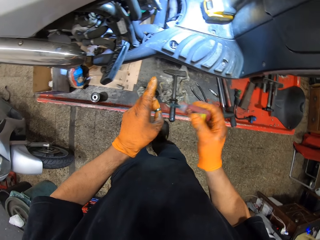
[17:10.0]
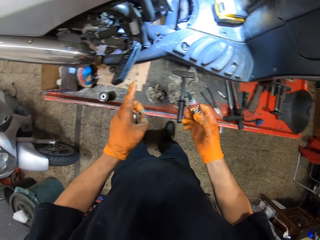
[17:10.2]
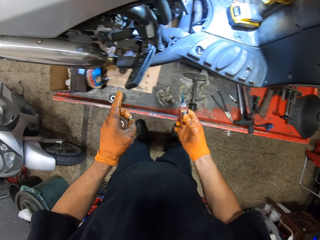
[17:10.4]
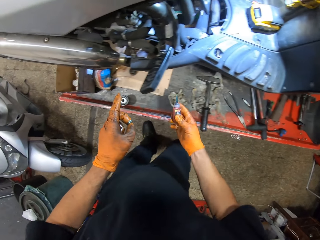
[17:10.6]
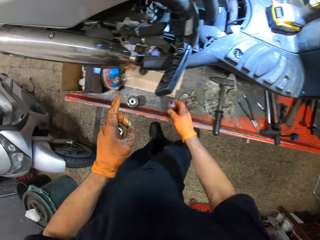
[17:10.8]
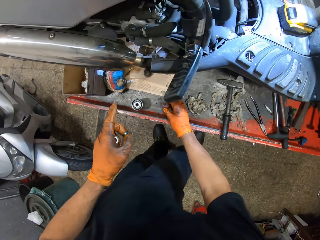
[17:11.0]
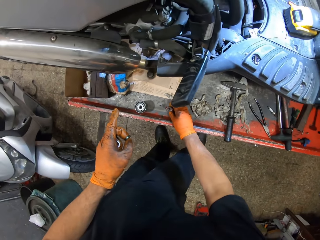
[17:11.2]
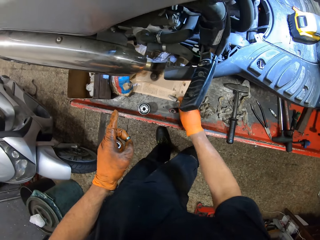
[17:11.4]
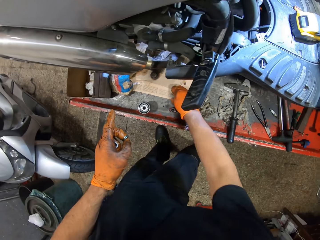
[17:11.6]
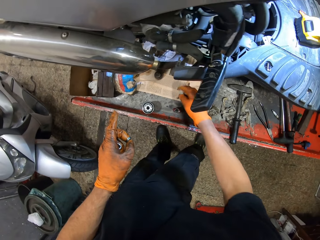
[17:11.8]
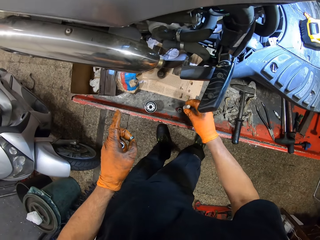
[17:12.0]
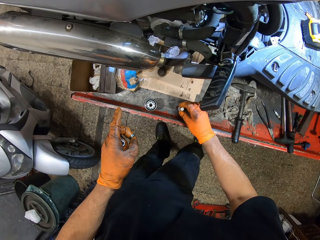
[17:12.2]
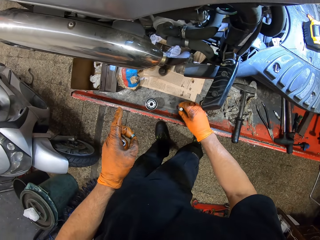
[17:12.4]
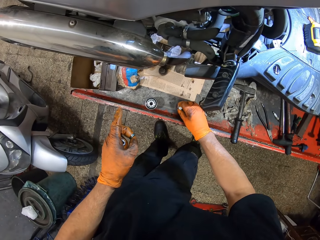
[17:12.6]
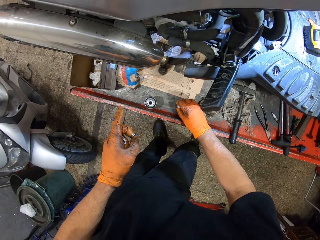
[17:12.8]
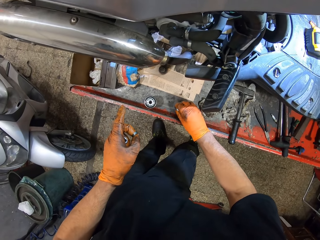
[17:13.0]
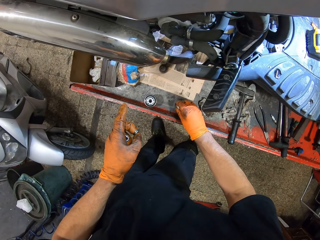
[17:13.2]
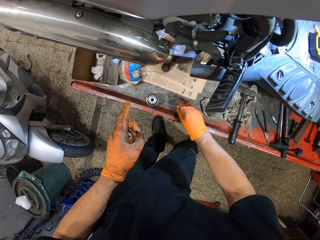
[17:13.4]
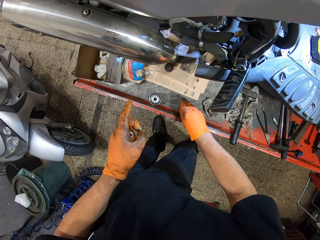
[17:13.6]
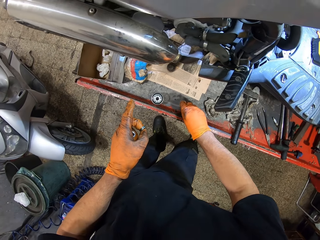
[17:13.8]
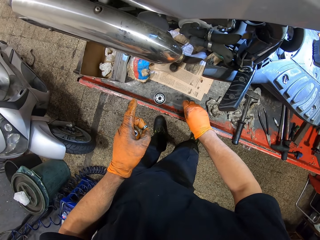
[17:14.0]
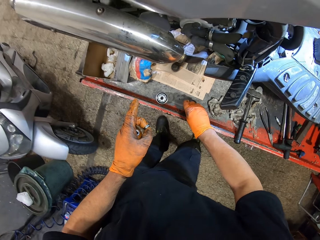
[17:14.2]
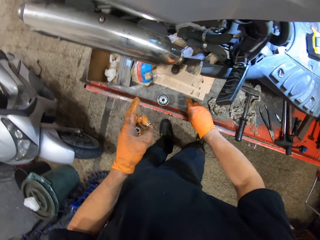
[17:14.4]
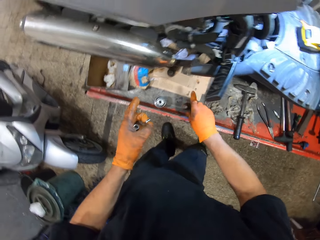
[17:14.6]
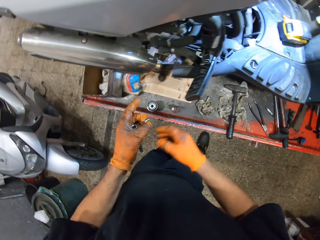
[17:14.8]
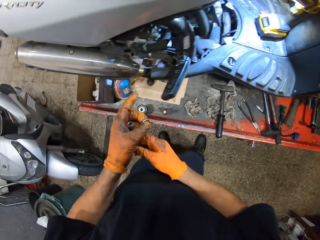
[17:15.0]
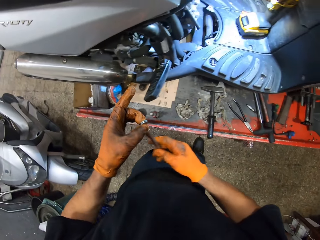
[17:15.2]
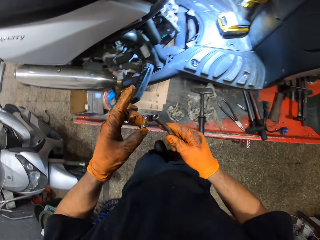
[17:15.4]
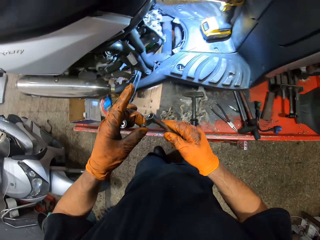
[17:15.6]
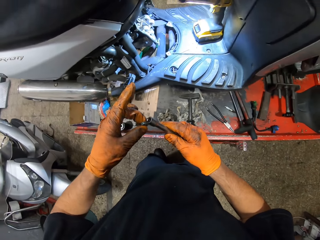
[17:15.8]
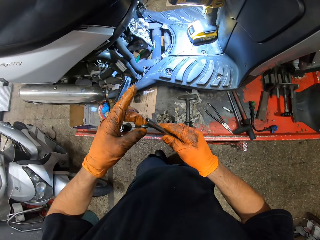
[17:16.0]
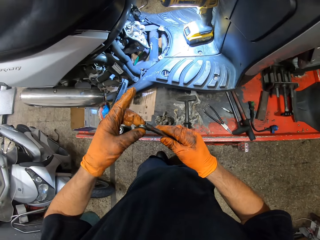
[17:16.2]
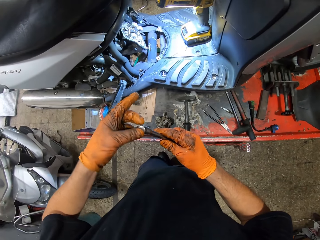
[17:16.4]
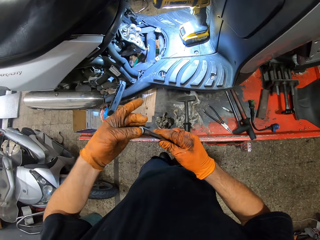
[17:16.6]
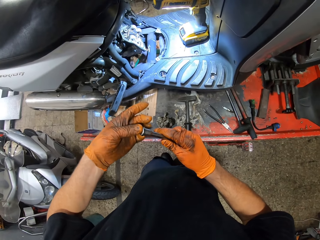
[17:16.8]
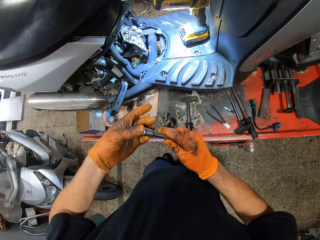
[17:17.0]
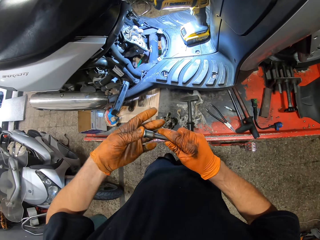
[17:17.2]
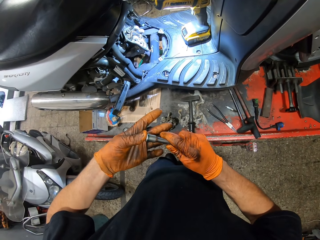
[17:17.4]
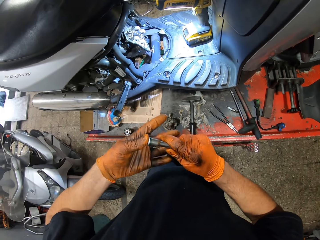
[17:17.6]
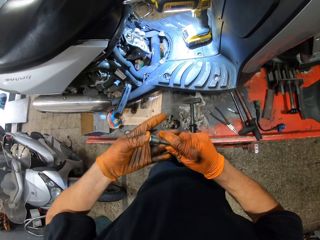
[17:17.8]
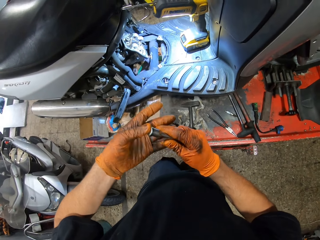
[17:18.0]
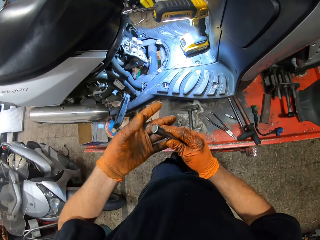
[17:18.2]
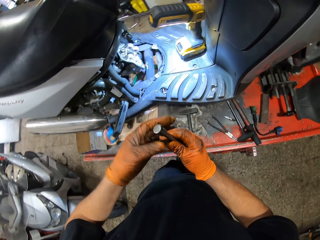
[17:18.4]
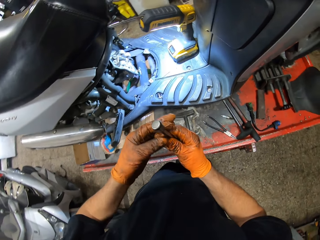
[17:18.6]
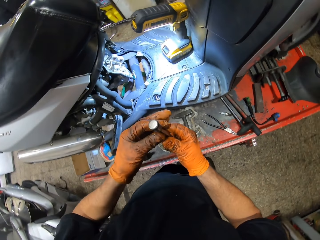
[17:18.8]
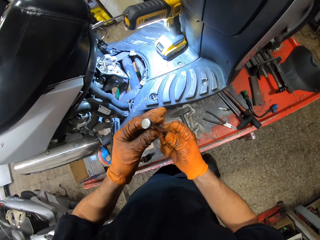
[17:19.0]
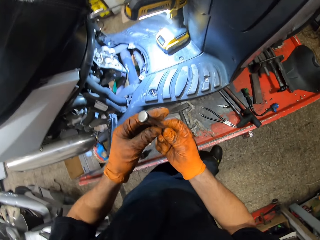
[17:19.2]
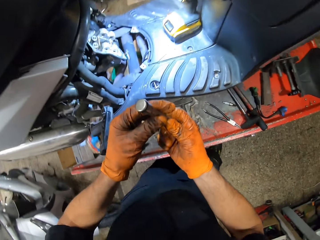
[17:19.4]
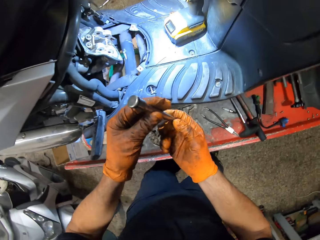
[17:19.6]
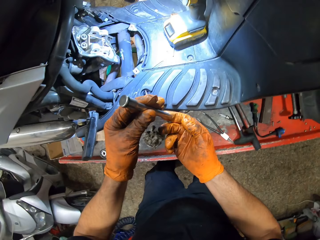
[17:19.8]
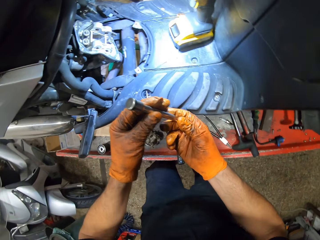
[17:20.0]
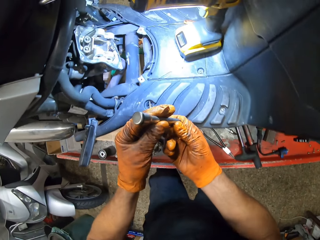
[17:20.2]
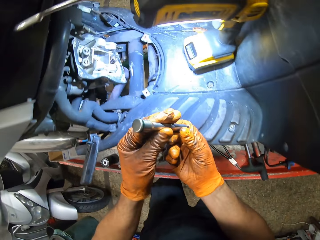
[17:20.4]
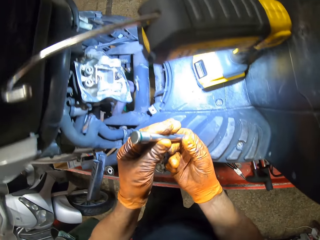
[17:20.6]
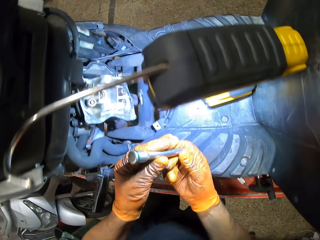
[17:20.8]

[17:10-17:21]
The camera wearer drops the glue on the work table with his gloved right hand. He replaces the glue cover back on it with his gloved right hand. He places the lid on the spanner in his right hand with his left hand.

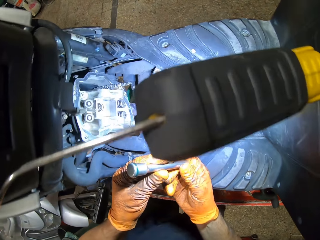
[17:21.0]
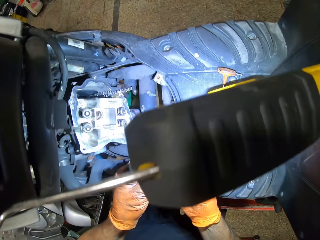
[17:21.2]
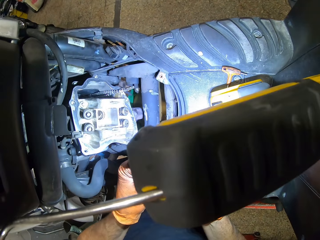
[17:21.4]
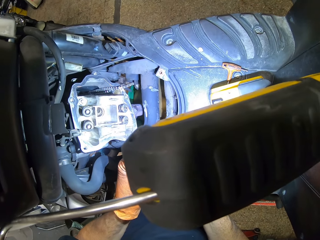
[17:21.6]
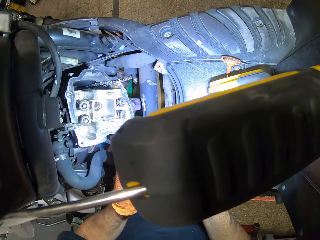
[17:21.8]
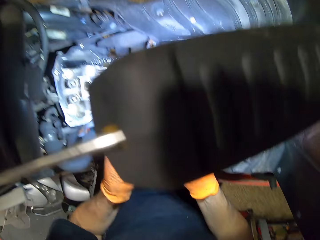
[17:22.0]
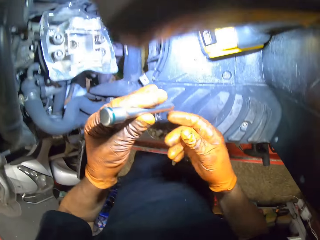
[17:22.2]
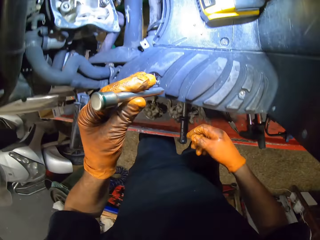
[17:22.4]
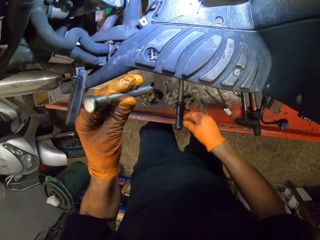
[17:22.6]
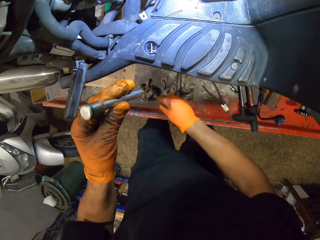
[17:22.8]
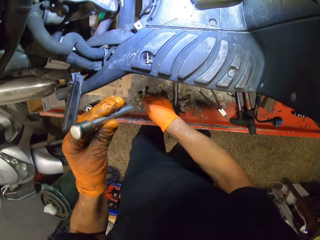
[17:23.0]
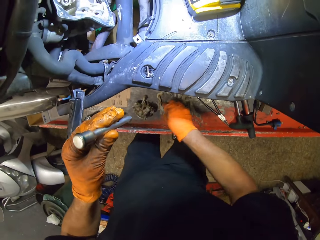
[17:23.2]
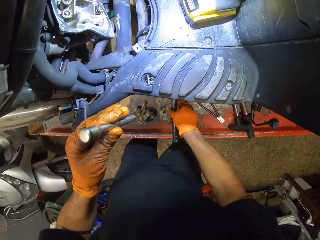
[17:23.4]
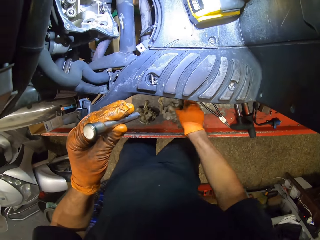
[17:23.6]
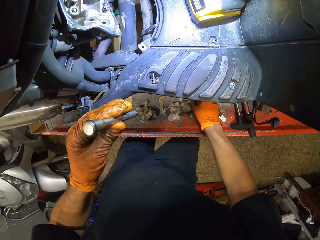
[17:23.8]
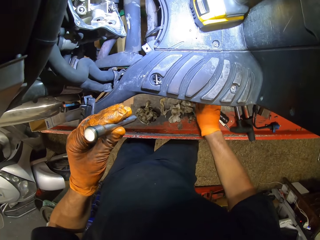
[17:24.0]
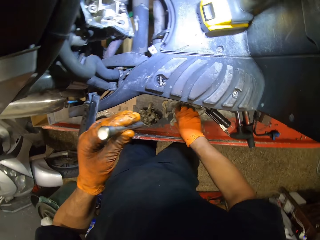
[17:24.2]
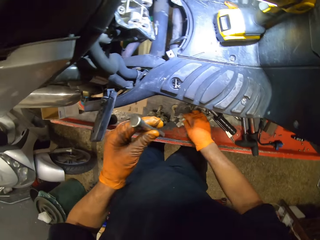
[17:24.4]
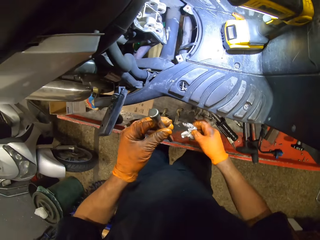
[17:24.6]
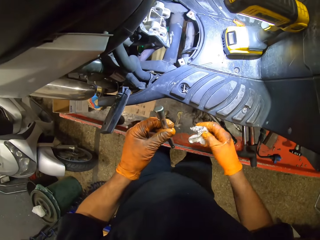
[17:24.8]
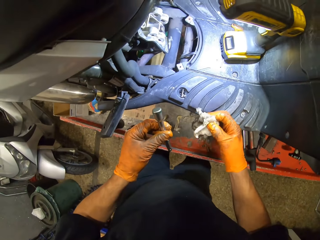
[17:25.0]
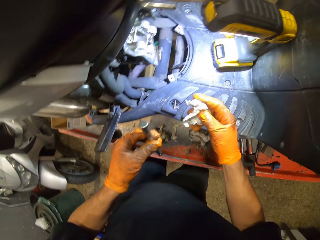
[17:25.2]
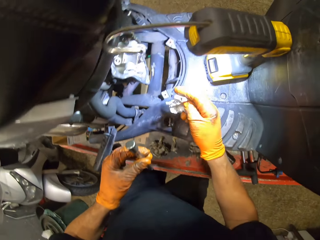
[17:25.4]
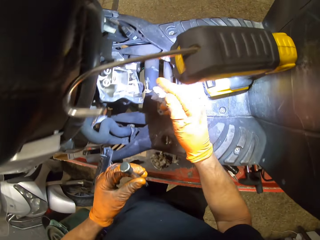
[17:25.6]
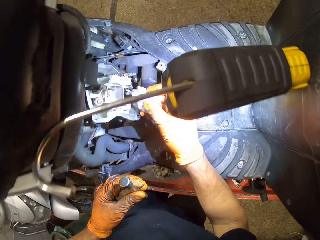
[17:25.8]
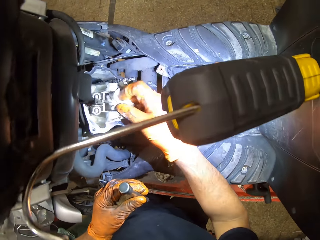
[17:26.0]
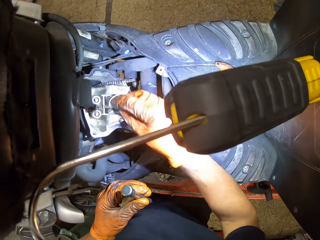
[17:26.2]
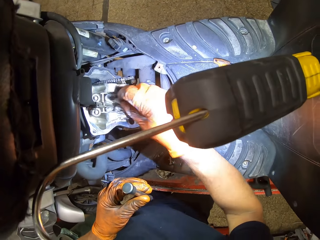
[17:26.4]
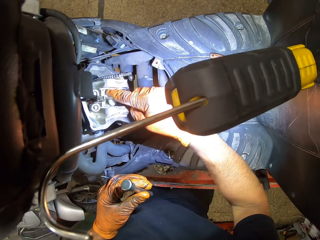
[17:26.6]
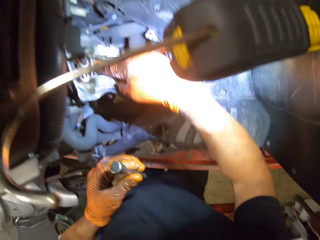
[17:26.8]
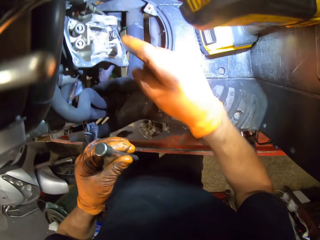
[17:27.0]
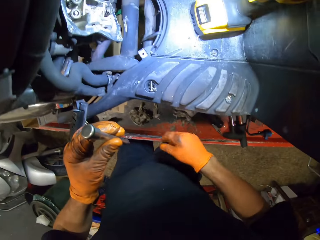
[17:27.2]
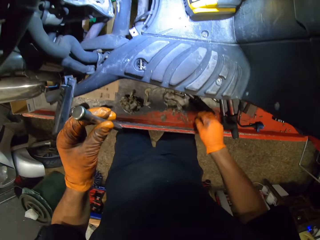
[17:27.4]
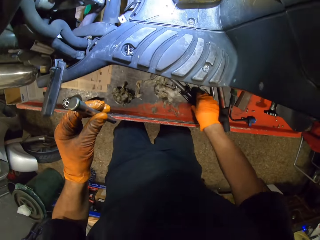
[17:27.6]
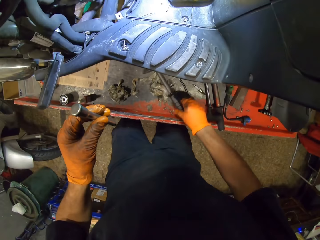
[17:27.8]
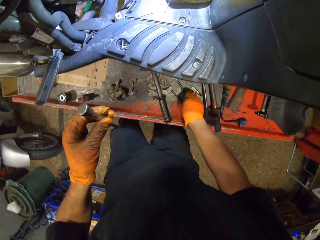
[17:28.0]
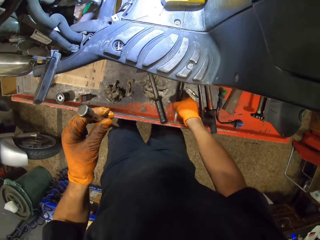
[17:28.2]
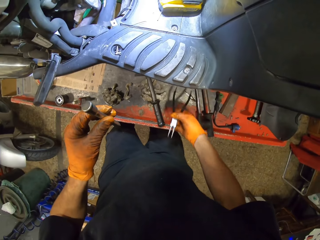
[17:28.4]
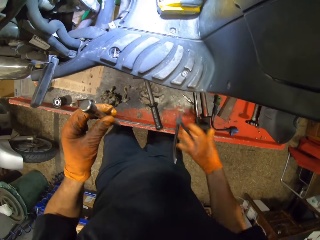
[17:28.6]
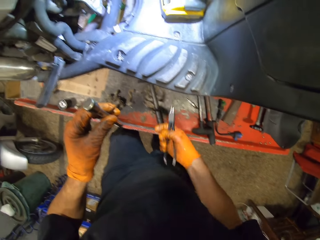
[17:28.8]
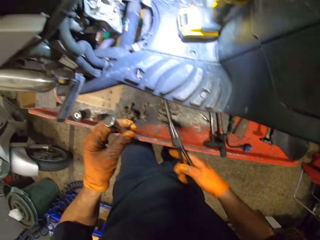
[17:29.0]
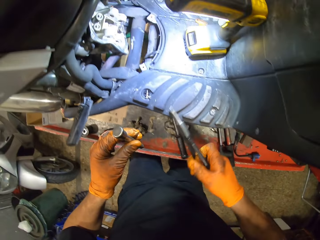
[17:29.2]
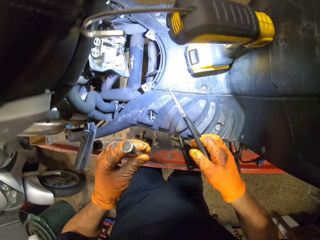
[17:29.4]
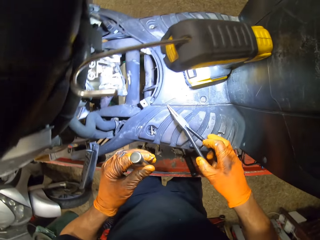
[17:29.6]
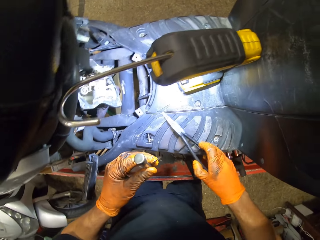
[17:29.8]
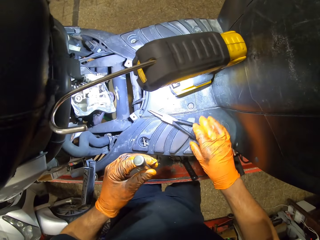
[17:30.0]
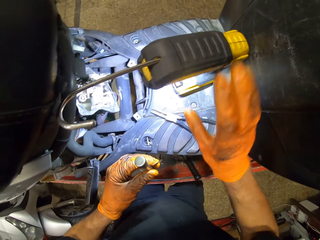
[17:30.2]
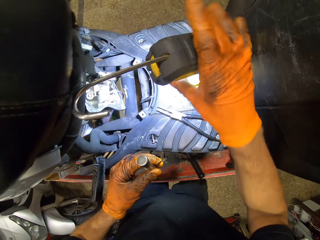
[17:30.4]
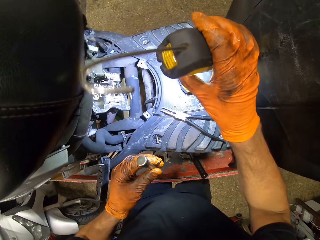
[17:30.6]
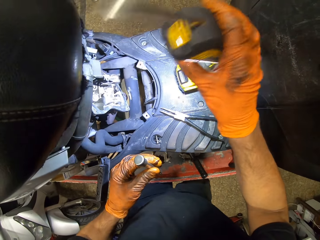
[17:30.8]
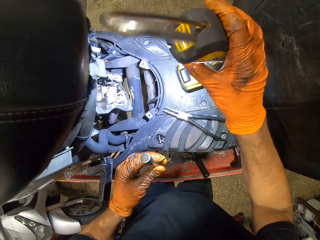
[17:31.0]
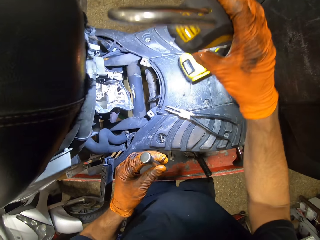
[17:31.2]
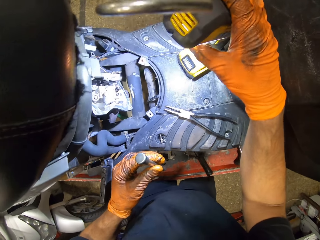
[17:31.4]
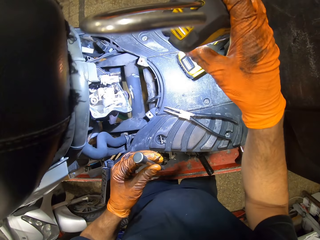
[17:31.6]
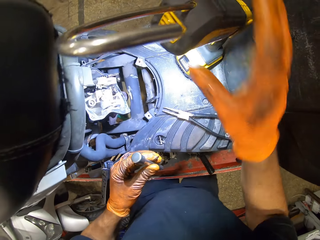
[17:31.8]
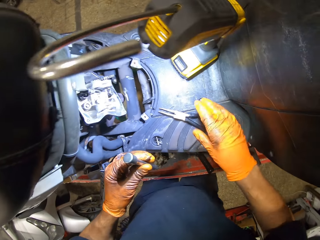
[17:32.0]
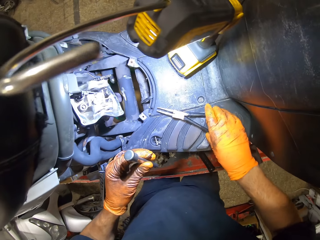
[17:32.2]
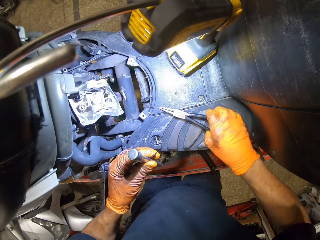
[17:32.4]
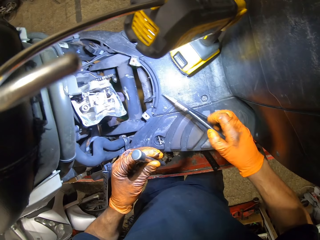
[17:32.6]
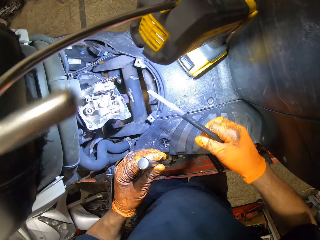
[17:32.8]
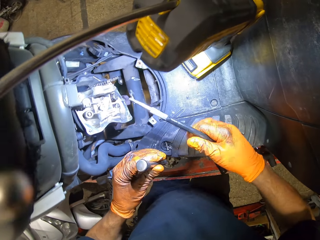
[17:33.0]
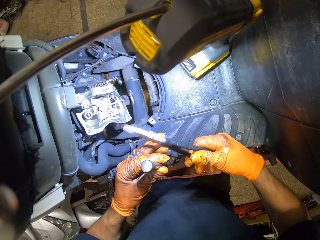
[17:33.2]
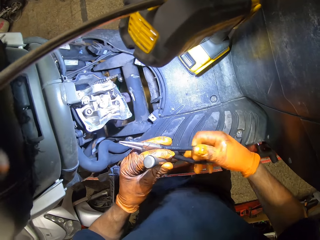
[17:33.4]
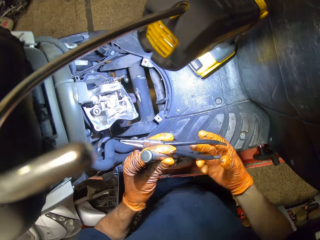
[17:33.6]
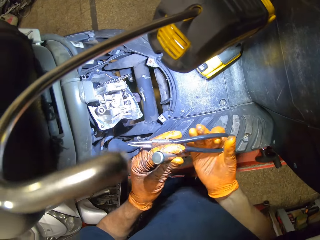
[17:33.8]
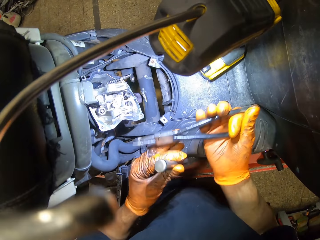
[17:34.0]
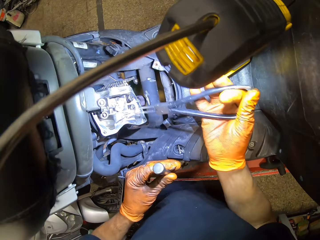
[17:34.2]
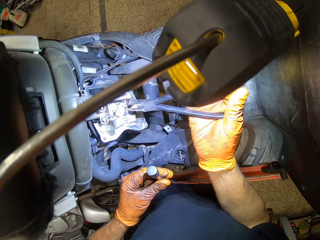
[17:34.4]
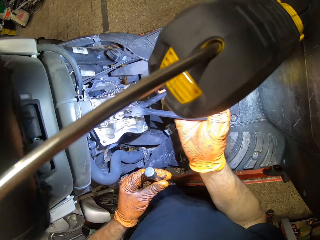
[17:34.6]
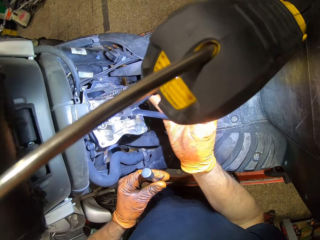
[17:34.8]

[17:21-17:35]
The camera wearer picks the hammer on the work table with his gloved right hand. He picks the tissue paper. He cleans the engine block with the tissue in his gloved right hand. He picks the nose plier or pliers from the work table with his gloved right hand. He places the nose plier in his gloved right hand on the table. He adjusts the spot light. He picks the pliers.
